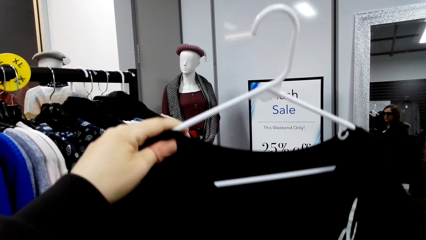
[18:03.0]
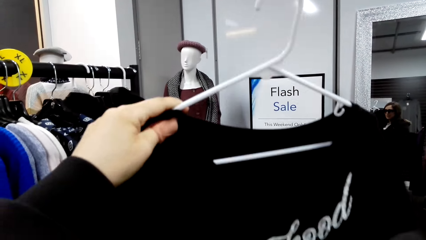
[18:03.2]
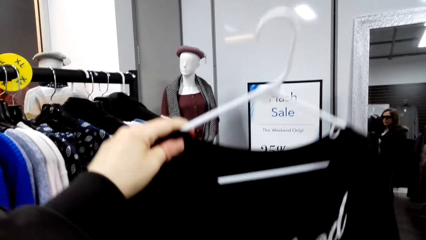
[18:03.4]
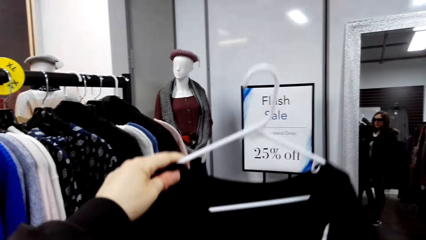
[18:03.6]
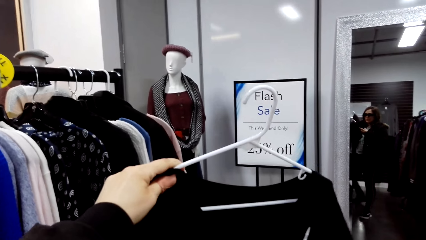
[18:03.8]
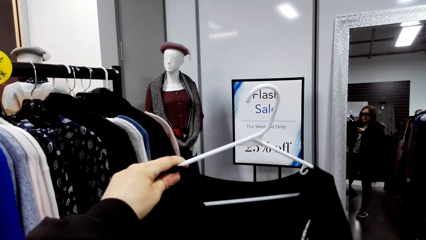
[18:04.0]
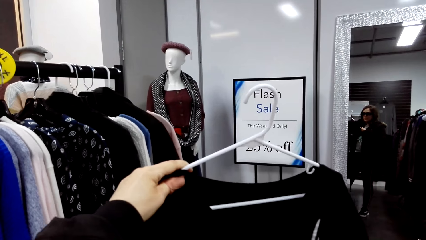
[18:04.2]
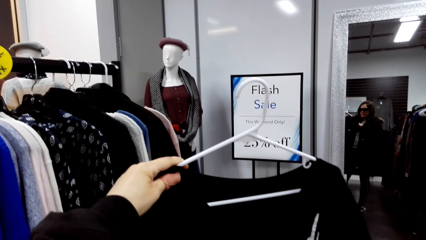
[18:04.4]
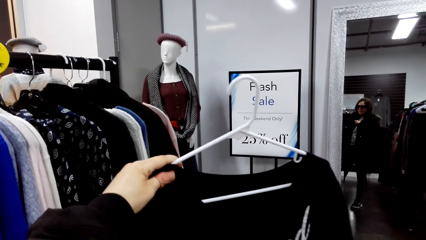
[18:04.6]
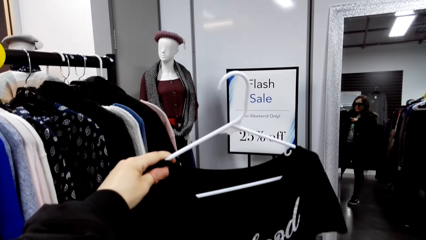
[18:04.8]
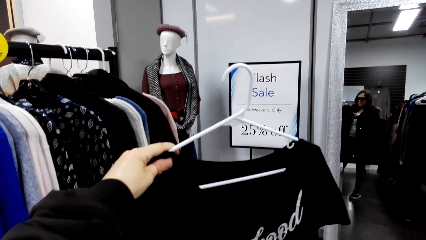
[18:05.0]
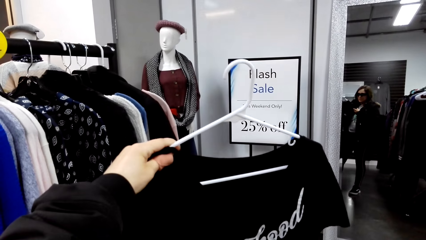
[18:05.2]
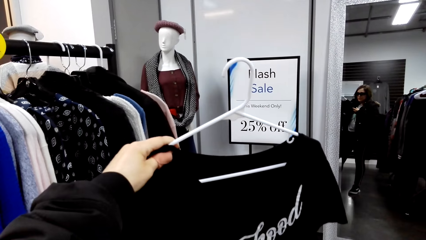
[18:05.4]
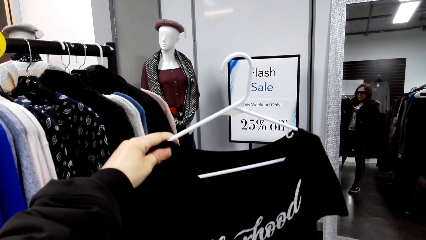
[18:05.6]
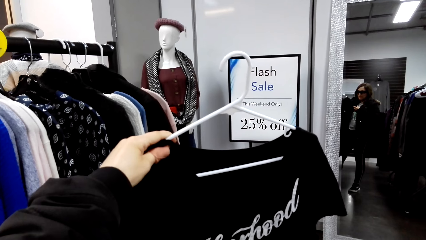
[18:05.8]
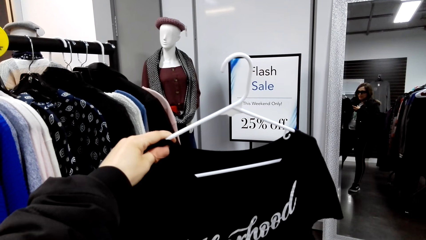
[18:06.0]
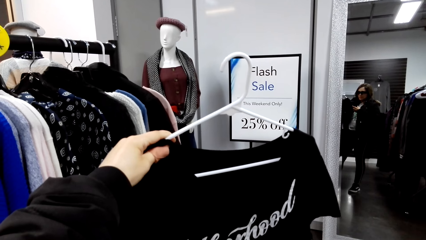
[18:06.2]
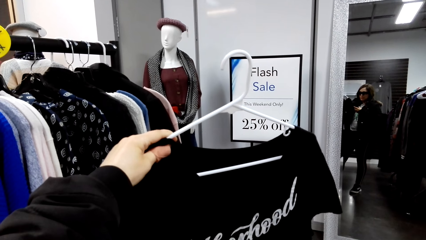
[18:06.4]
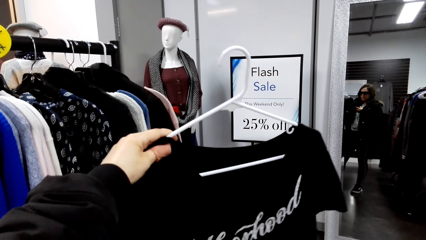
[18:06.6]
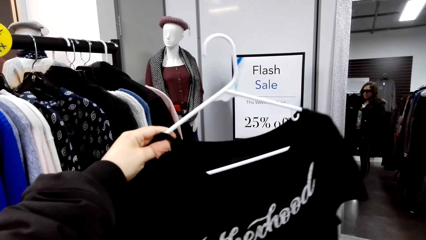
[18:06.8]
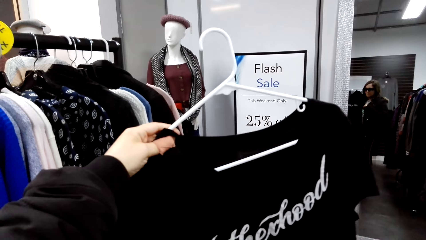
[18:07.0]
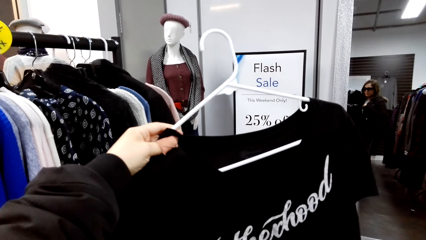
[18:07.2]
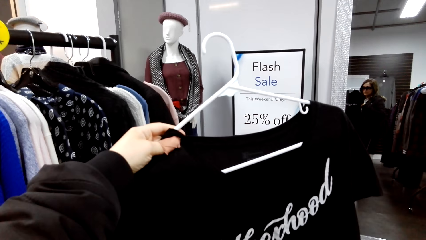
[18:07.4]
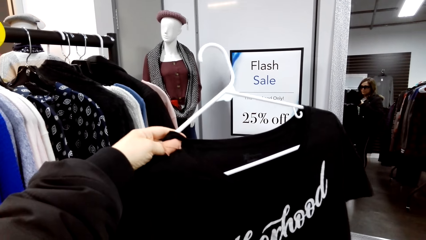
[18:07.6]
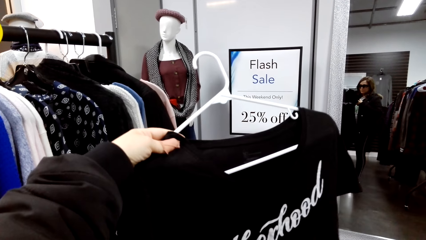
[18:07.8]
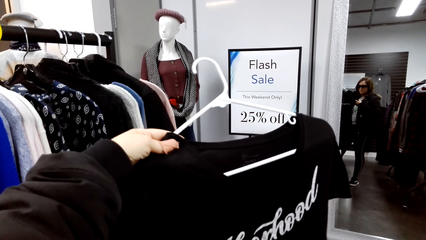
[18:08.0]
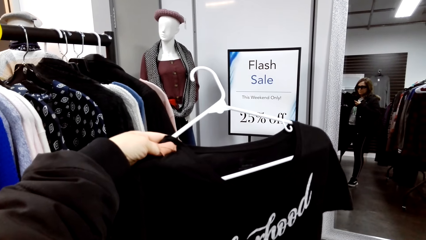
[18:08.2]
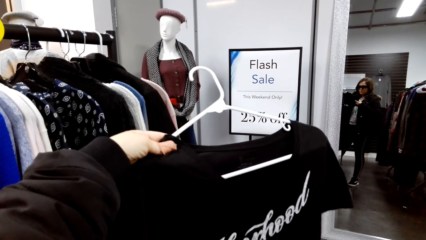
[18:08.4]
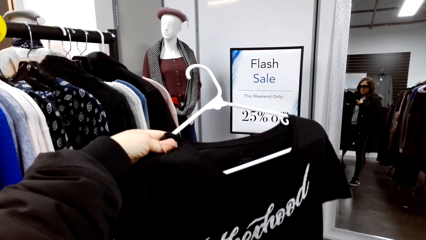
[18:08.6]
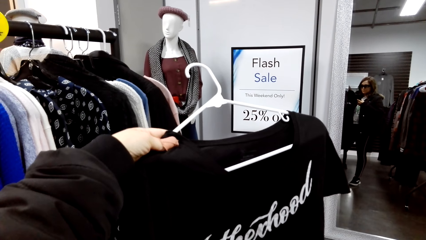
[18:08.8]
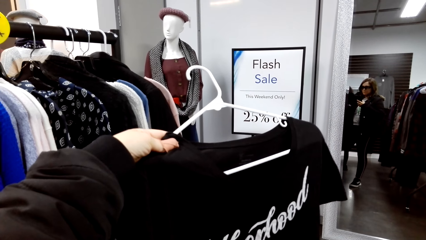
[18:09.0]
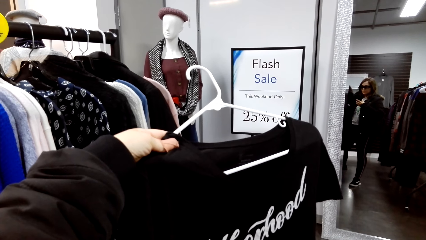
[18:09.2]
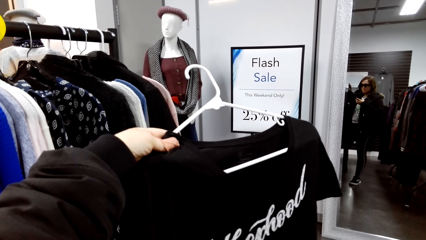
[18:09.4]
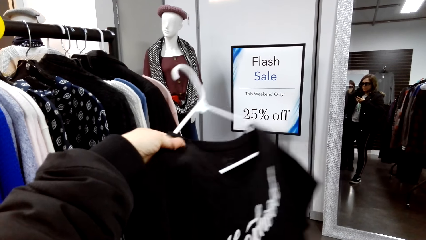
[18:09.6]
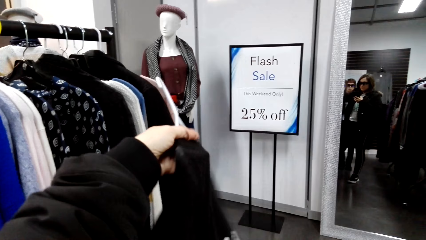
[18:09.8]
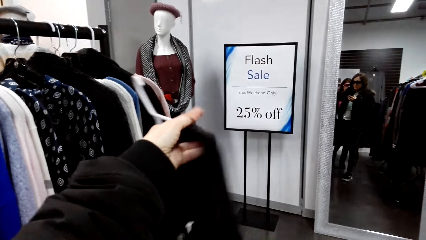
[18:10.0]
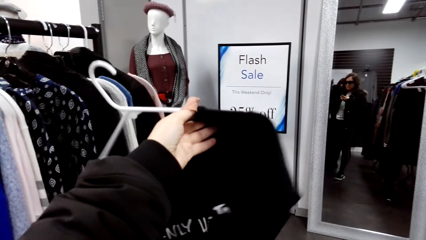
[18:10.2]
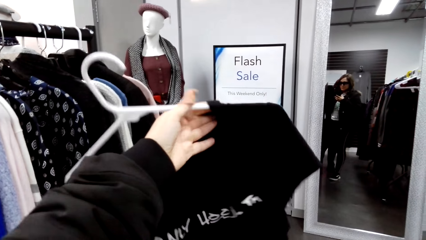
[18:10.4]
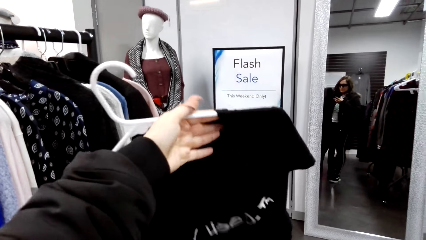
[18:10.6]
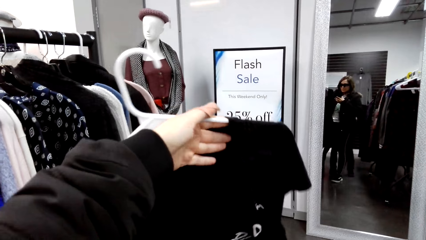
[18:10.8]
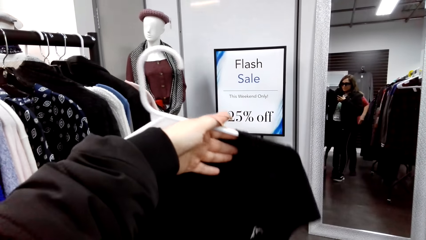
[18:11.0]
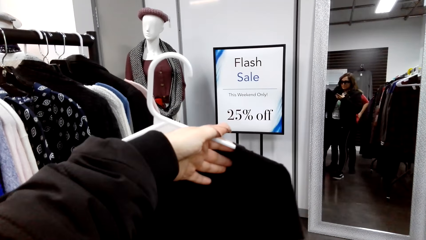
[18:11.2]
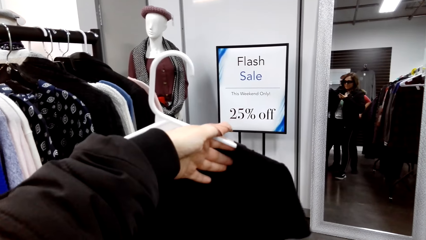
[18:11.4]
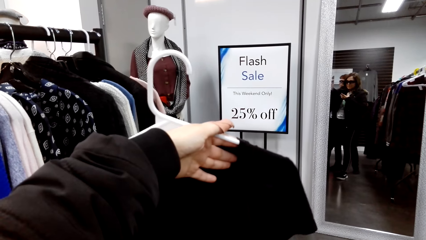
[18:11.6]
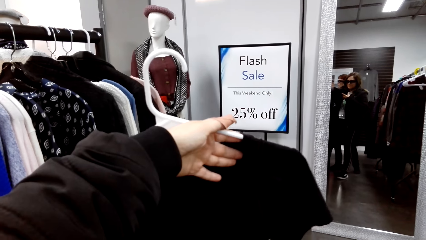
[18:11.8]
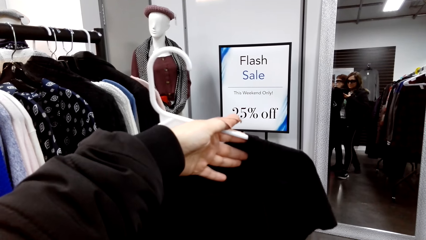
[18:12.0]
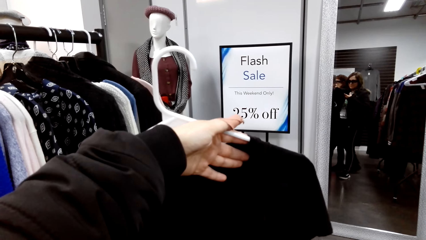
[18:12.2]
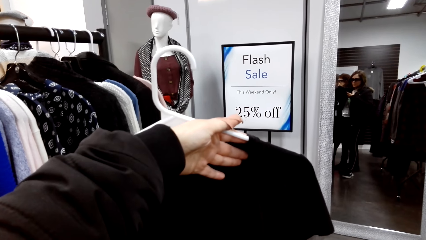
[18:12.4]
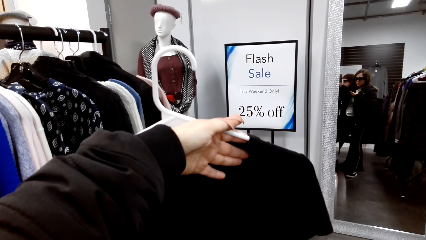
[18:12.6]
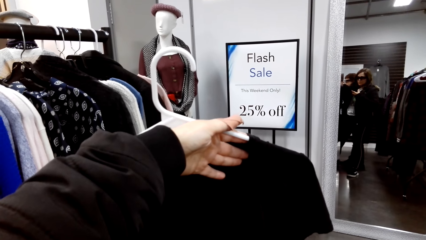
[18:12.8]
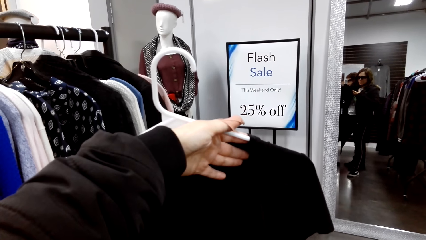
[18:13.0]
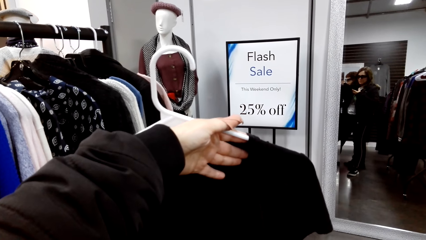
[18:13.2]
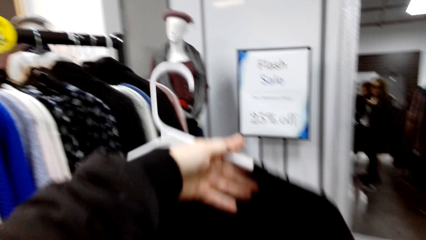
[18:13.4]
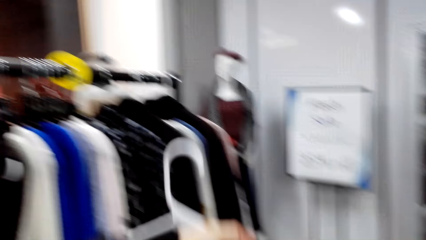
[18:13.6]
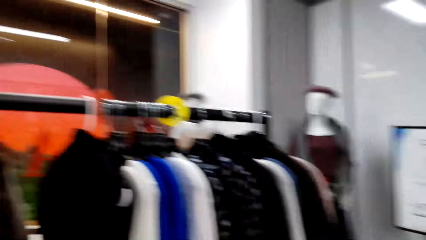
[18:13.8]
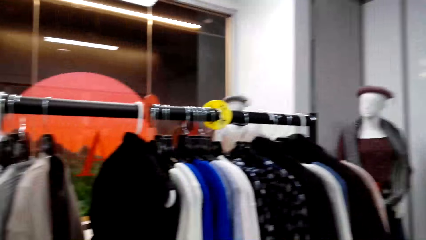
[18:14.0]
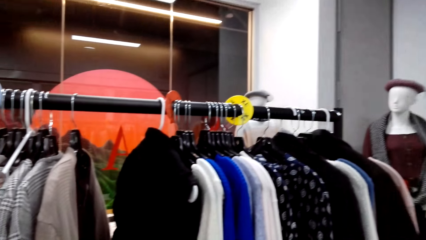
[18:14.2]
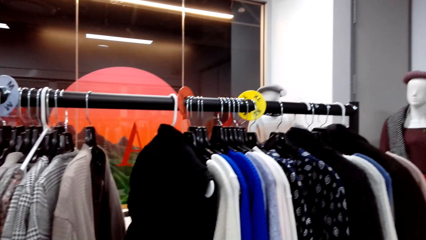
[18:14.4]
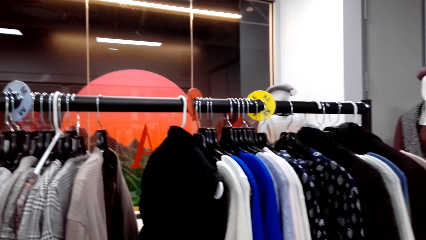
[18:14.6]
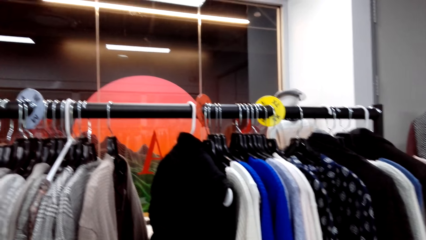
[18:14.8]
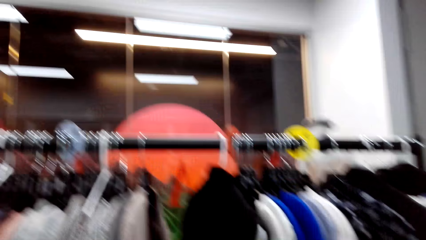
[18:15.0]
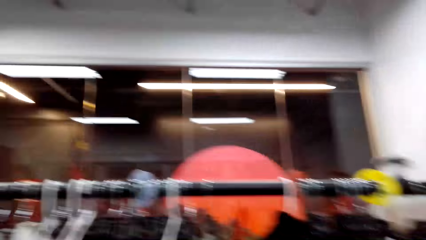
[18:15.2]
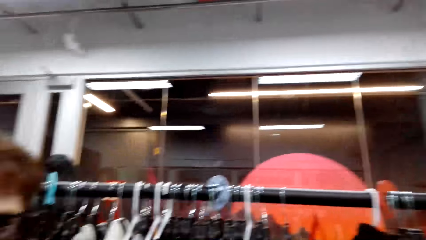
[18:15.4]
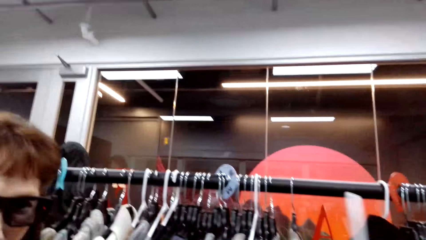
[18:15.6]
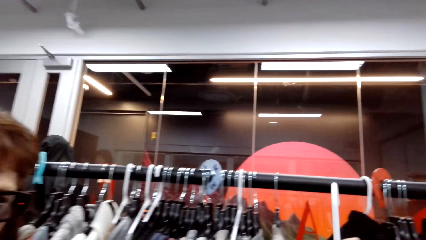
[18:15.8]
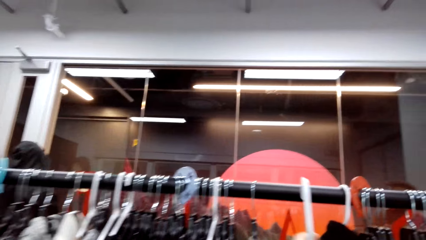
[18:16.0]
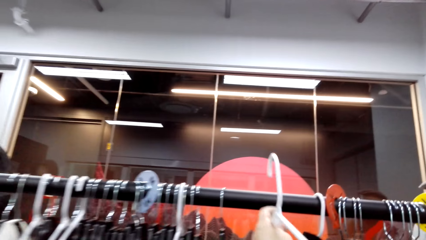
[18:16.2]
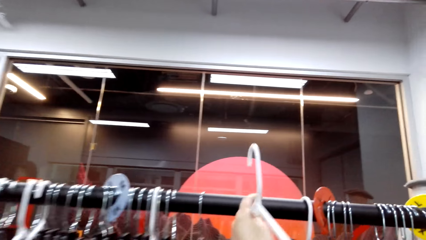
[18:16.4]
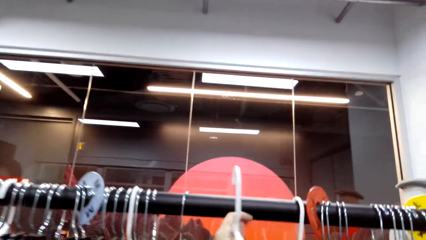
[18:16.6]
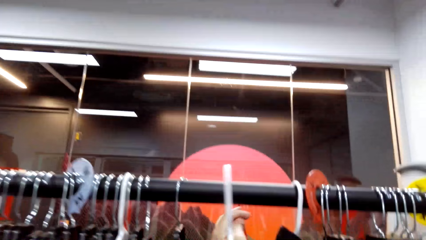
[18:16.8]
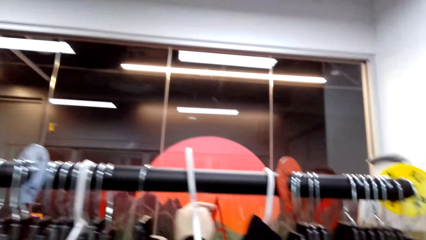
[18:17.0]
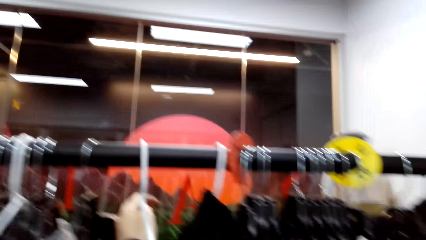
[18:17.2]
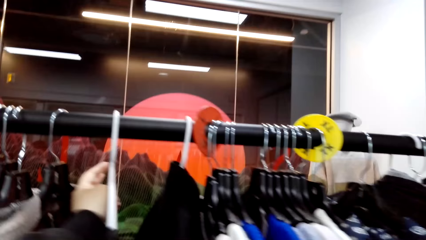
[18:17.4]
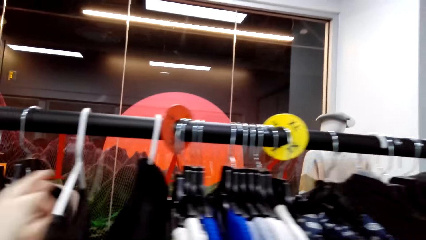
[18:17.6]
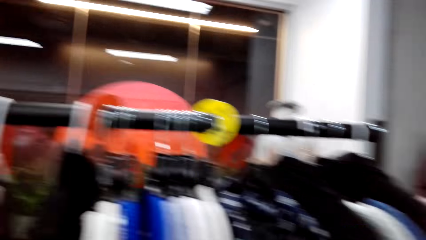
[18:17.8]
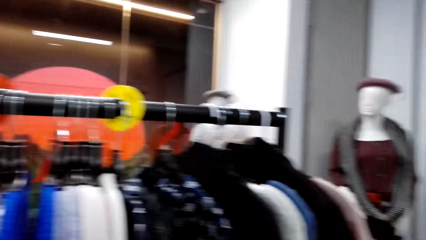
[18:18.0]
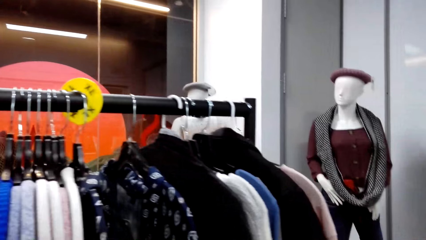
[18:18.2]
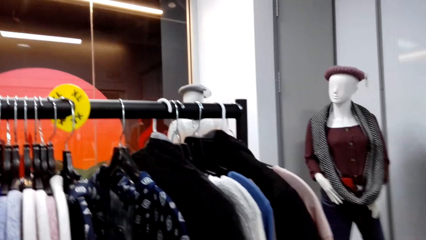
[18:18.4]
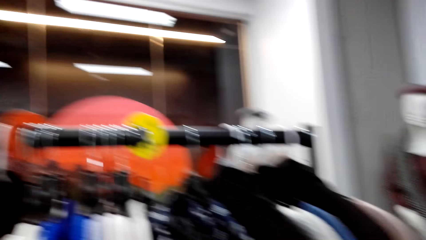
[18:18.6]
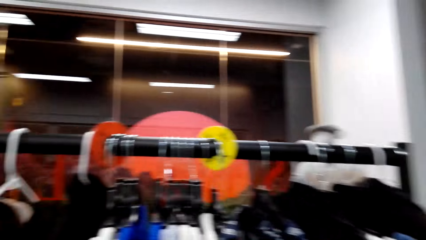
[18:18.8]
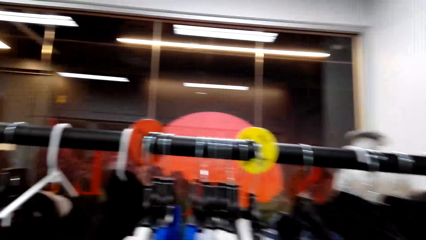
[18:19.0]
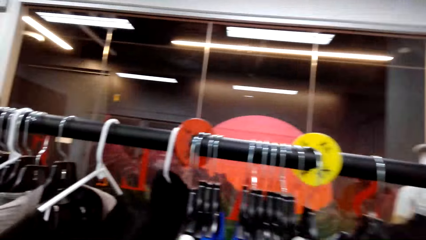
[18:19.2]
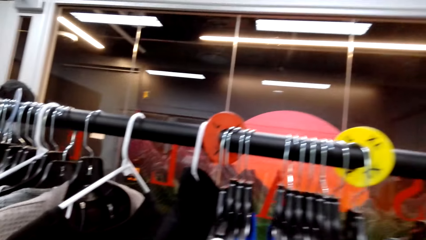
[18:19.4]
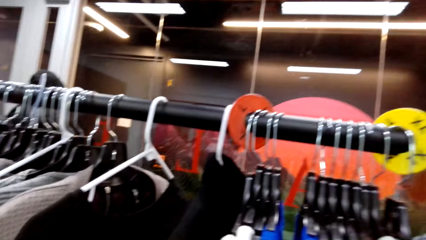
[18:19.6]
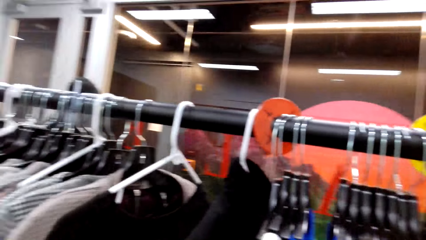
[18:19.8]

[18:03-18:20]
The camera wearer takes a picture of a shirt. They hold a cloth. They swing the cloth. They hang the blouse on a clothing rack.
